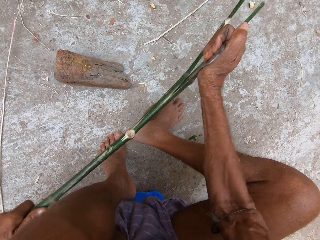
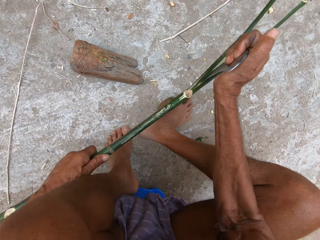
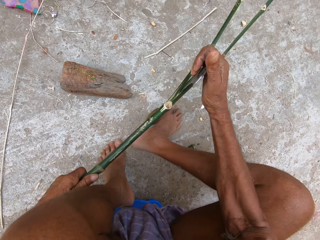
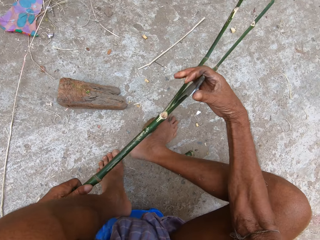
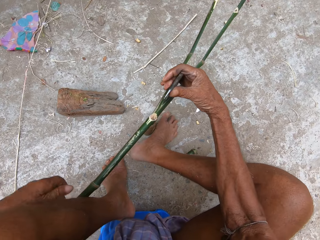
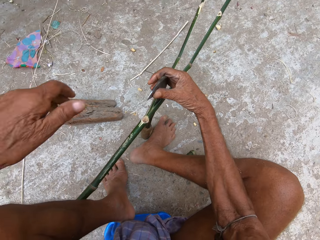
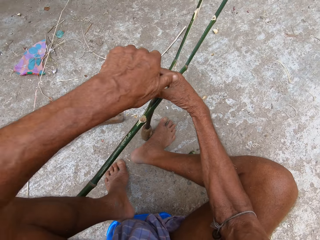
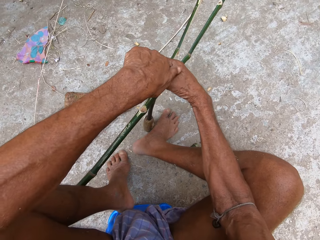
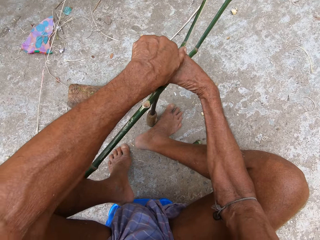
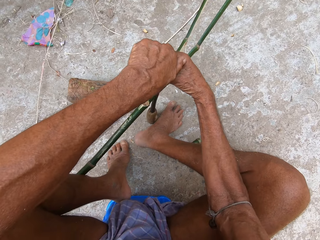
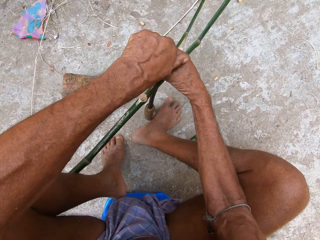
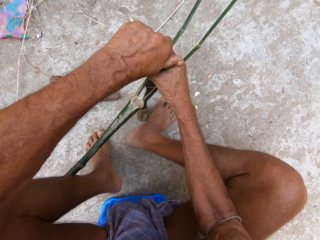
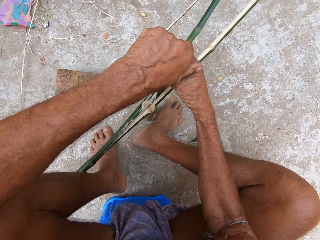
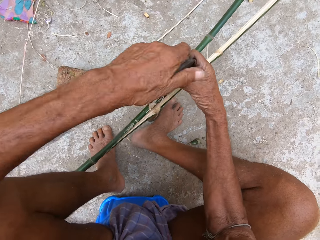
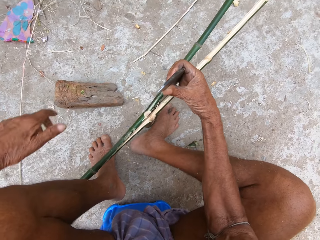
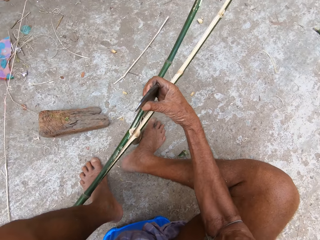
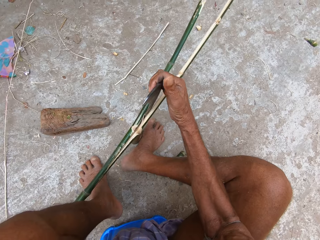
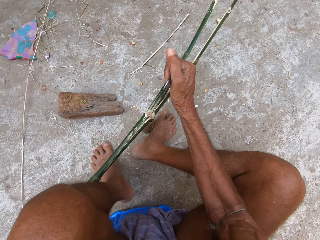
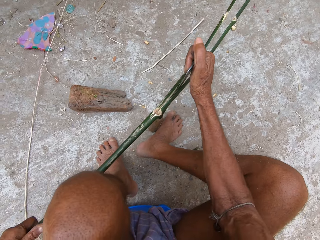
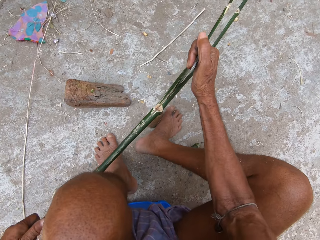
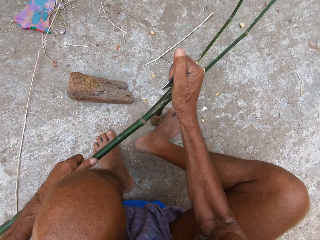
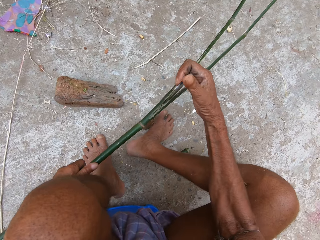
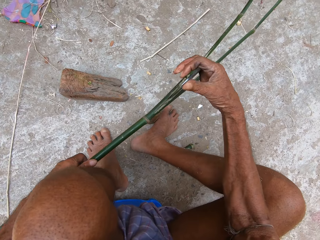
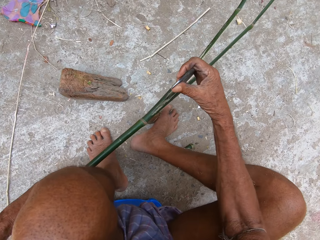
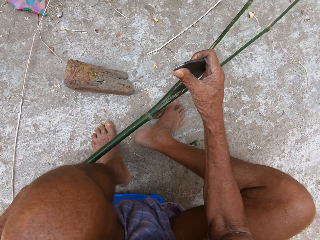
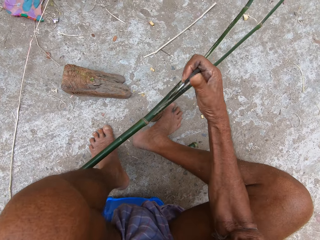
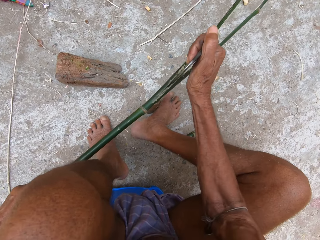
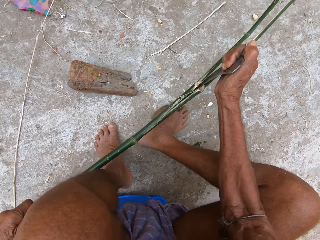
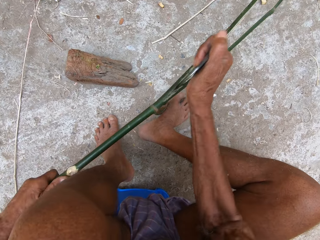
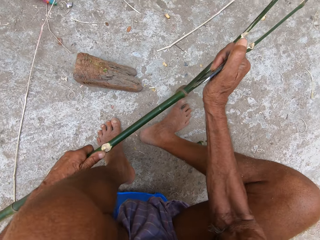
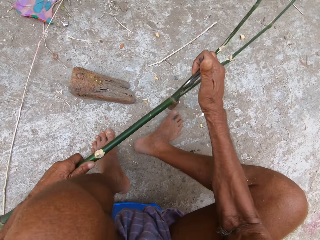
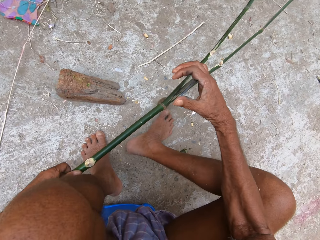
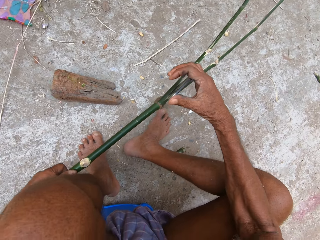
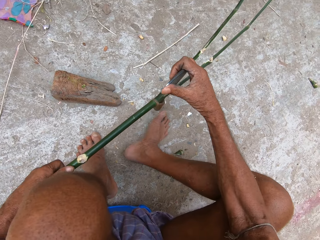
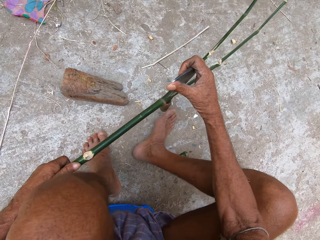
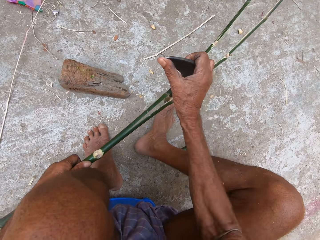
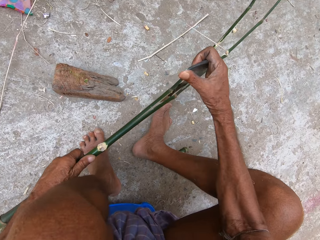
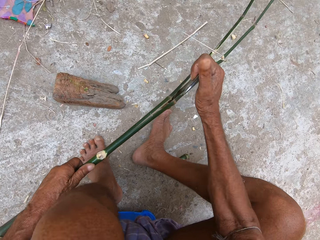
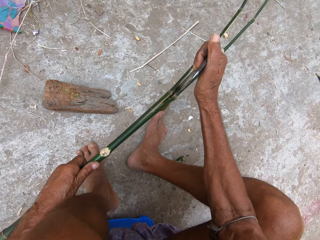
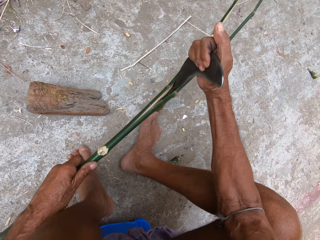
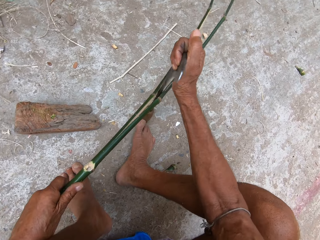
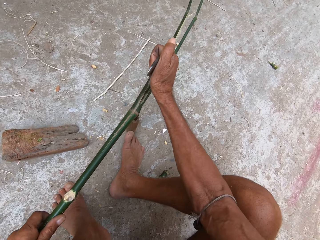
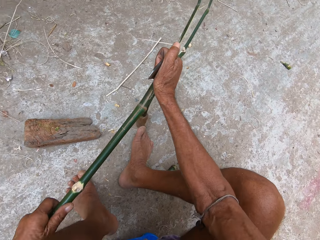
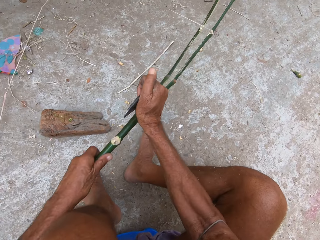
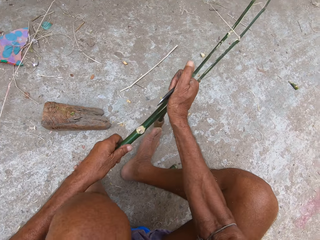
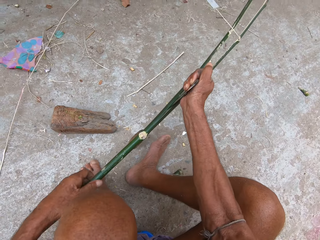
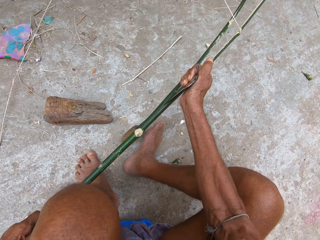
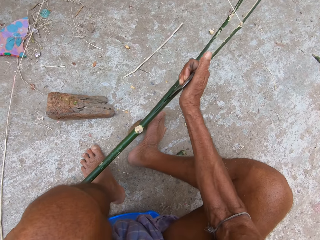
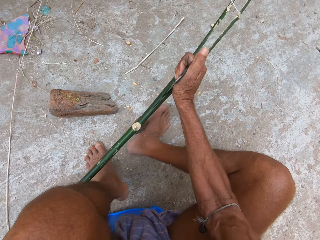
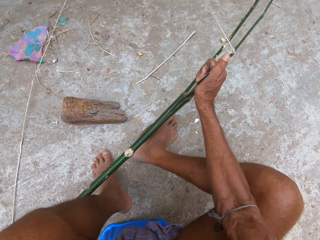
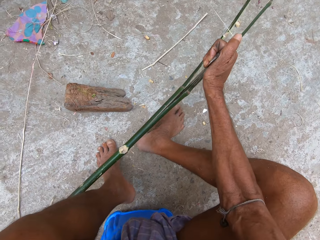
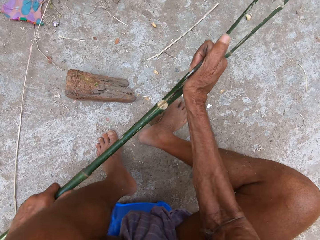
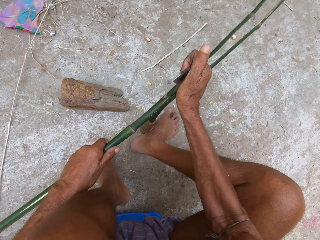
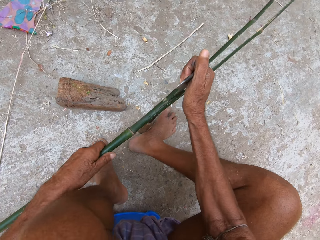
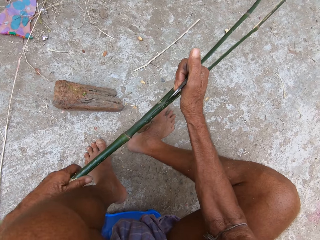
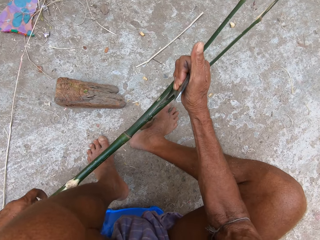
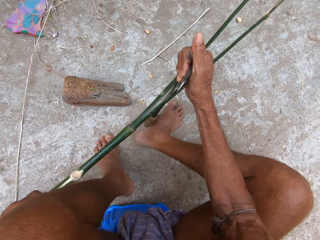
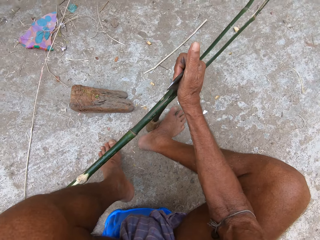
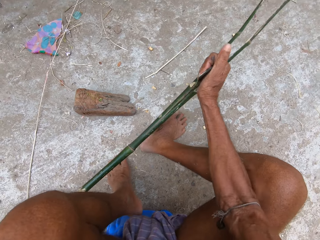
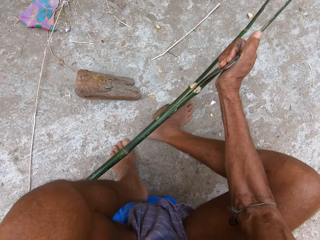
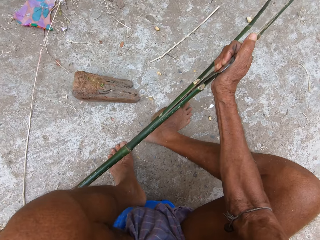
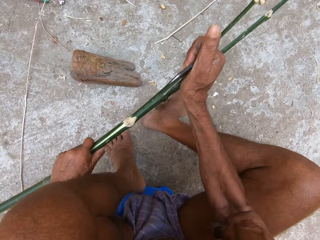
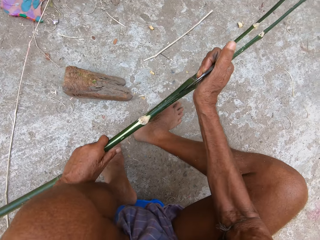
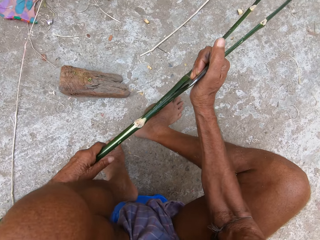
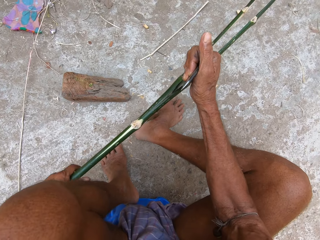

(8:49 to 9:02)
The camera wearer shreds the wood with both hands. They adjust the wood. They shred the wood with a sickle. They adjust the wood. They shred the wood with a sickle.

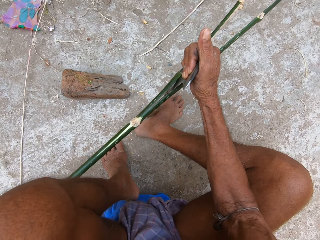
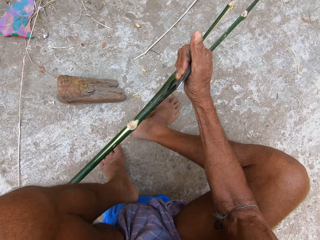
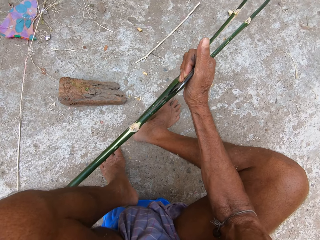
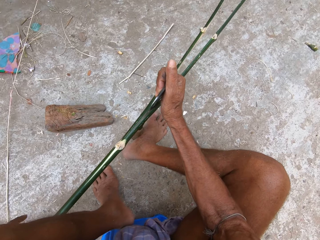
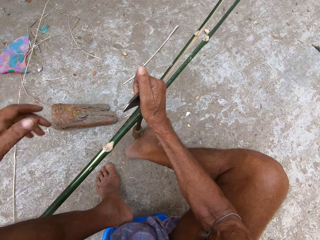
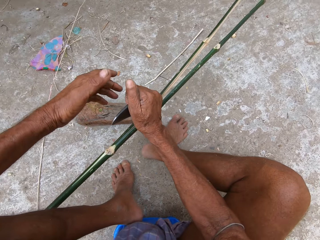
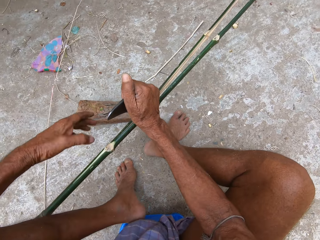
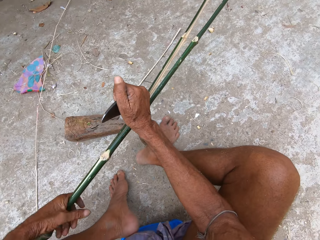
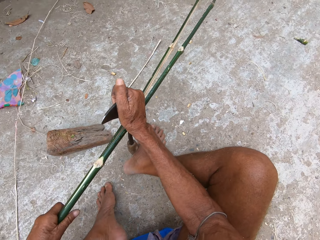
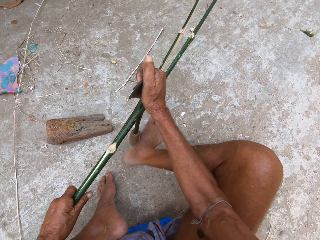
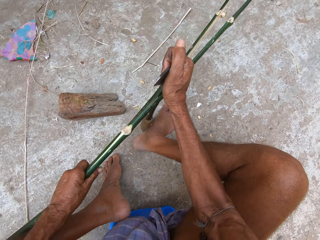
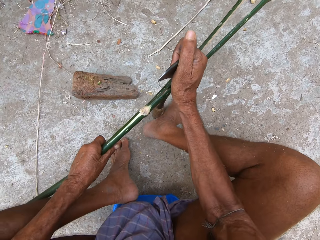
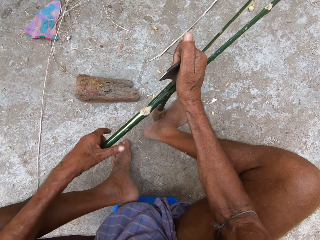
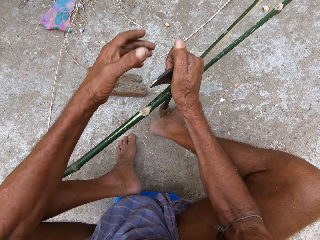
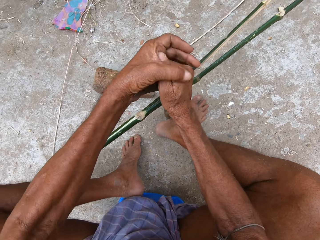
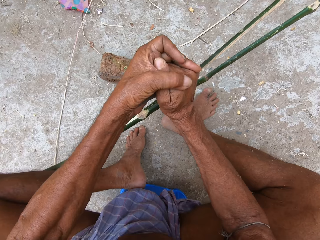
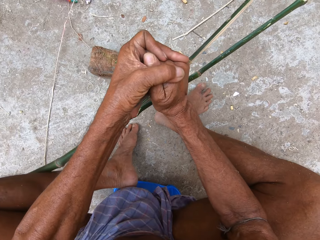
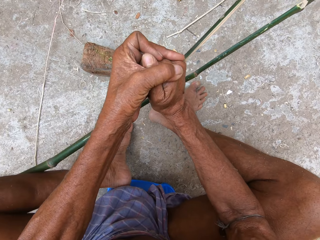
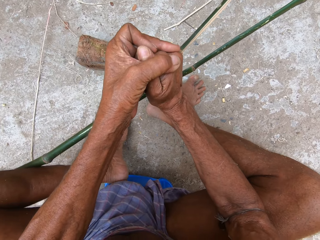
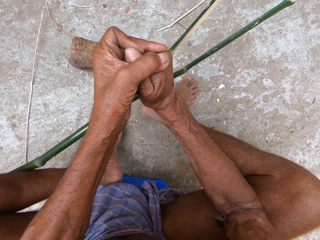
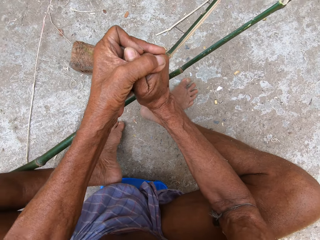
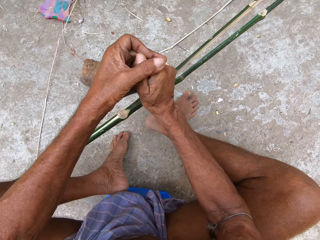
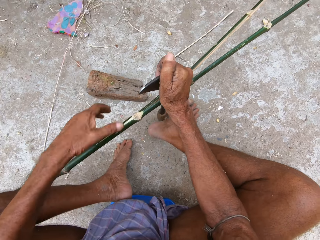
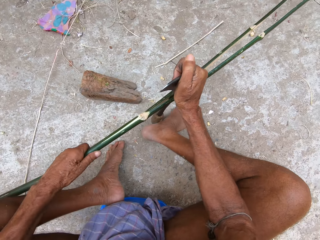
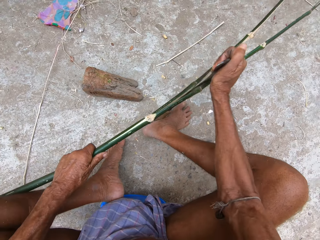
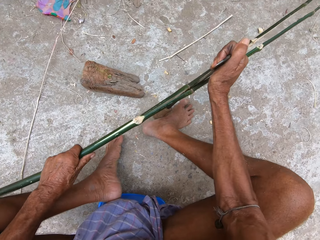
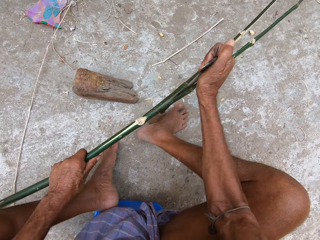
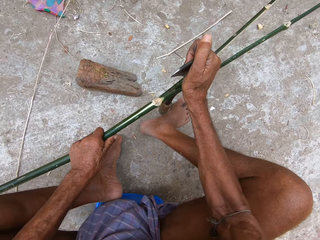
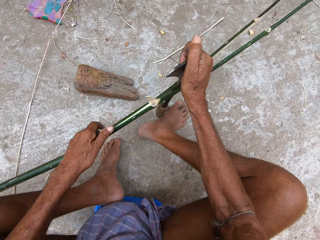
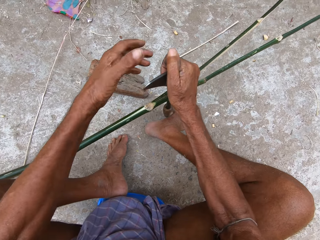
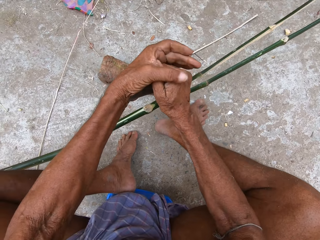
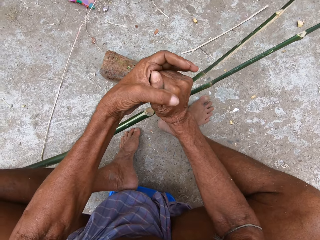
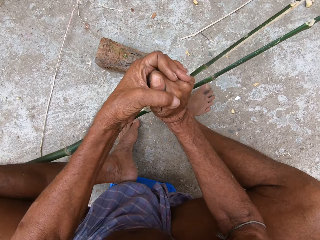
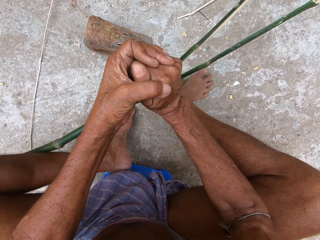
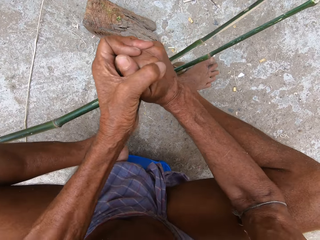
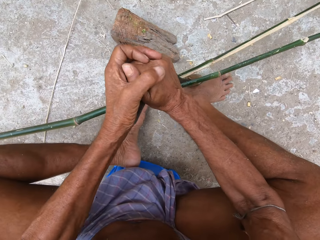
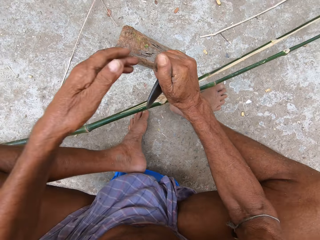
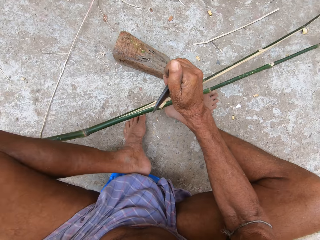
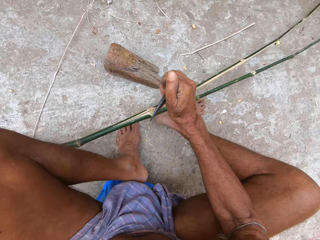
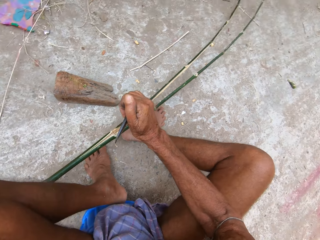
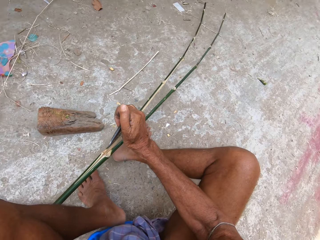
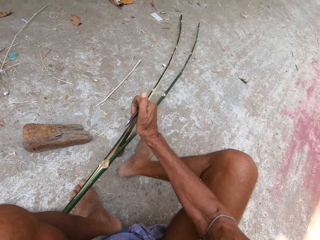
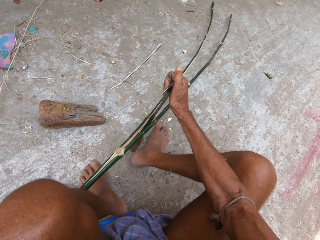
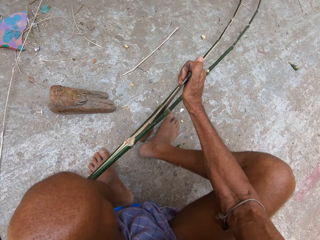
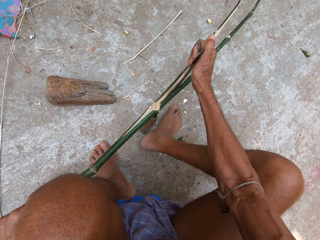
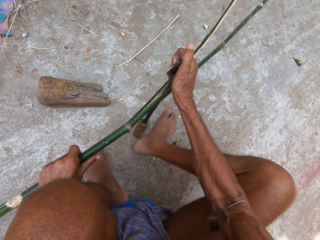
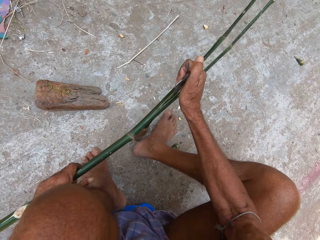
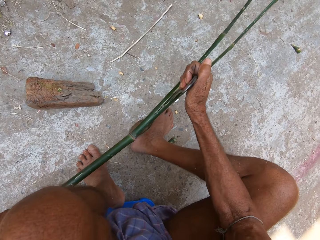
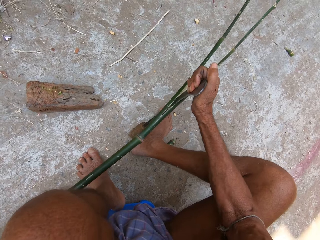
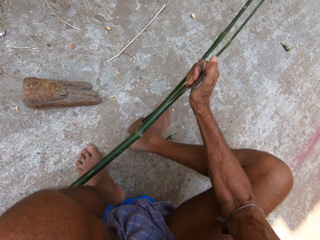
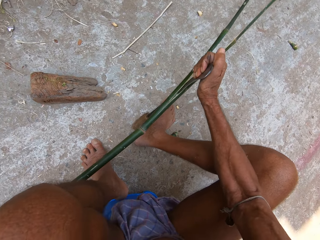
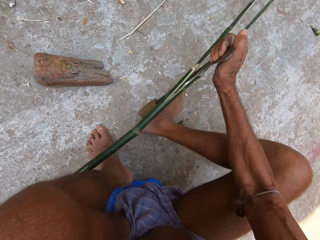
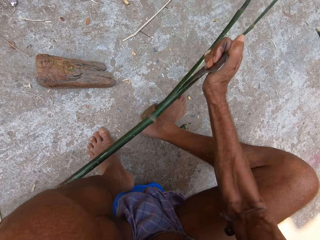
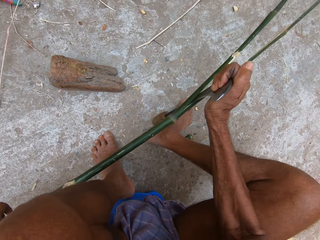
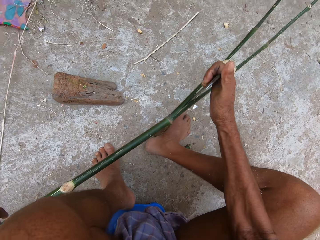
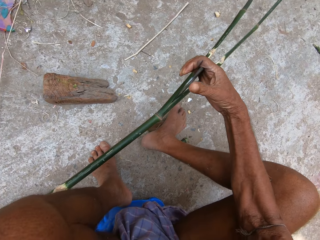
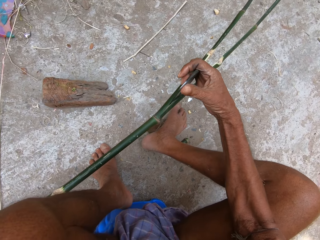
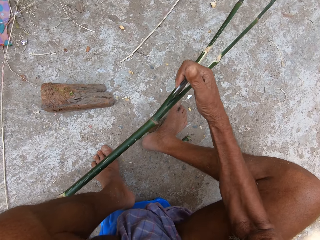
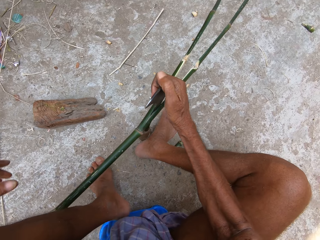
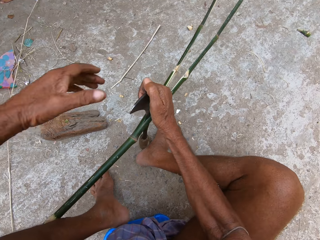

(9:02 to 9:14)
The camera wearer stretches the left hand. They adjust the wood. They shred the wood with both hands. They adjust the wood. They shred the wood with both hands. They adjust the wood. They shred the wood with a sickle.
